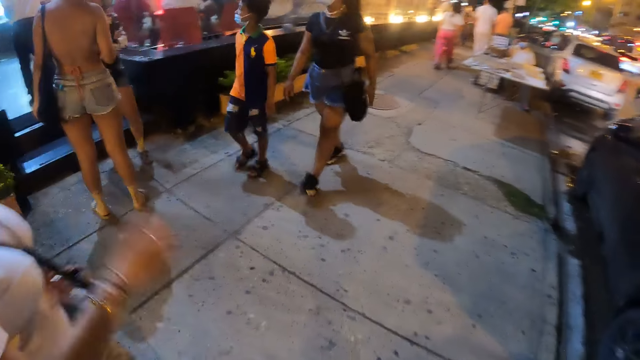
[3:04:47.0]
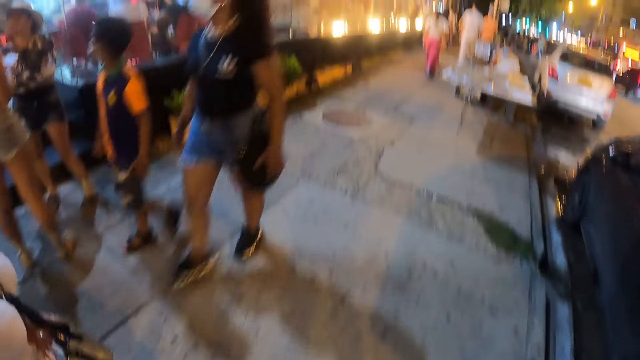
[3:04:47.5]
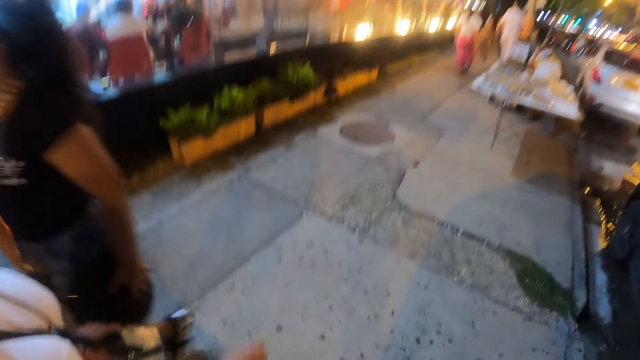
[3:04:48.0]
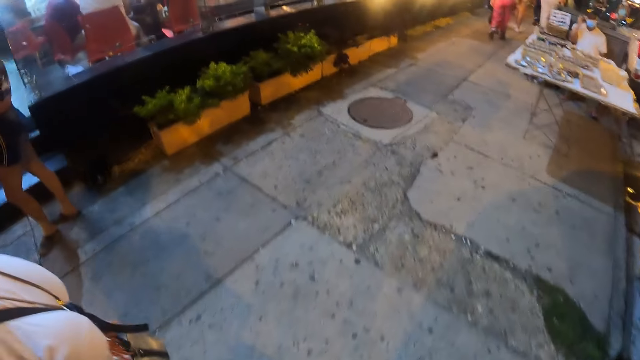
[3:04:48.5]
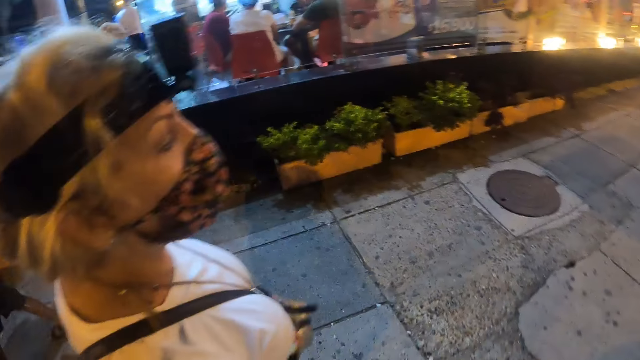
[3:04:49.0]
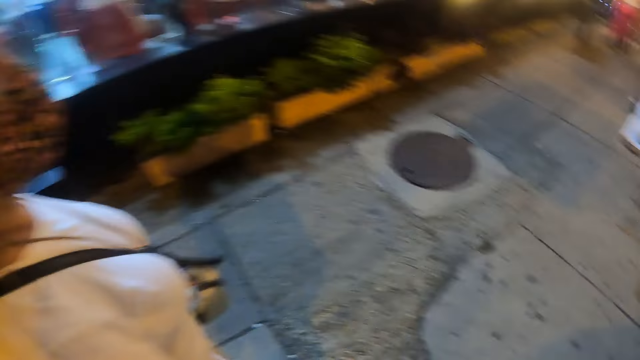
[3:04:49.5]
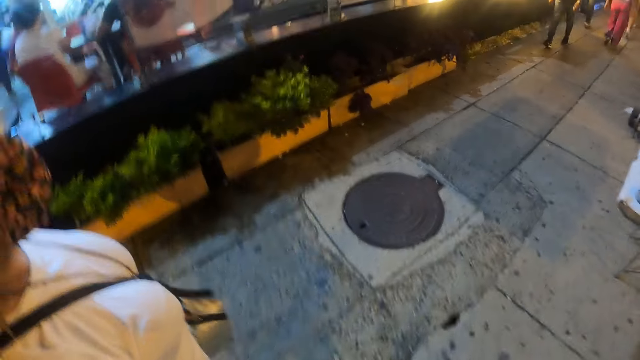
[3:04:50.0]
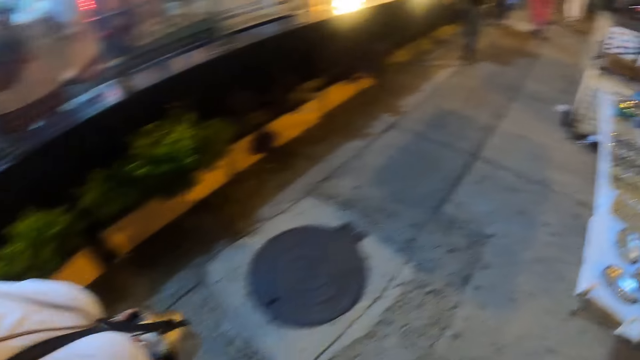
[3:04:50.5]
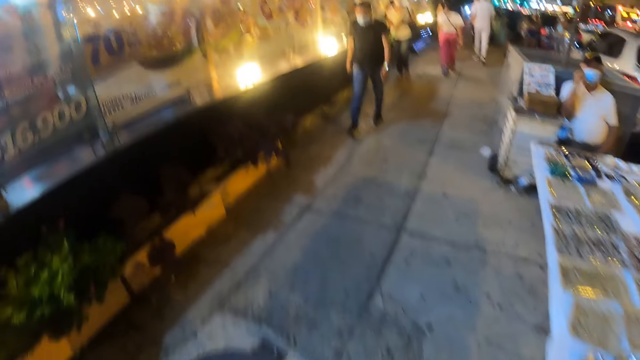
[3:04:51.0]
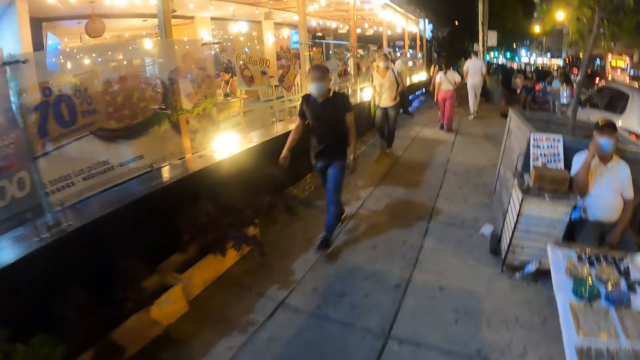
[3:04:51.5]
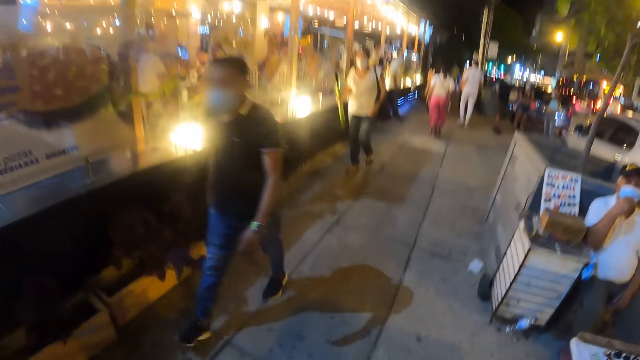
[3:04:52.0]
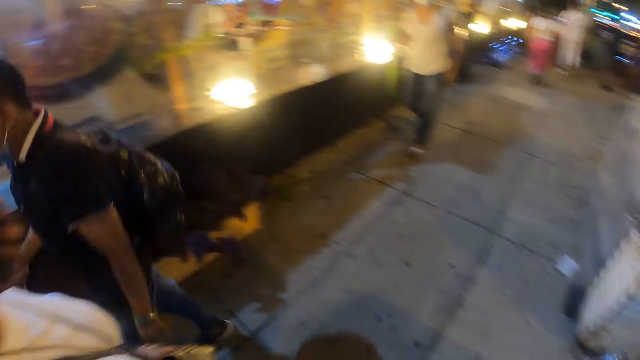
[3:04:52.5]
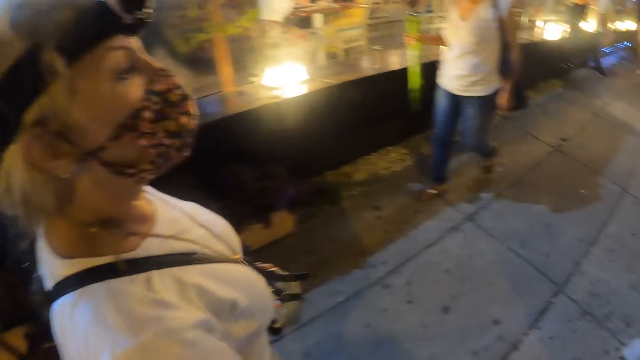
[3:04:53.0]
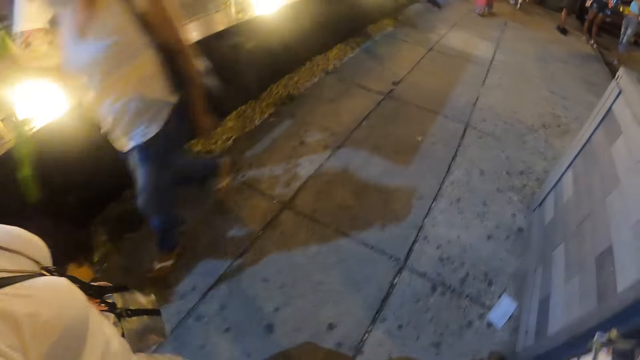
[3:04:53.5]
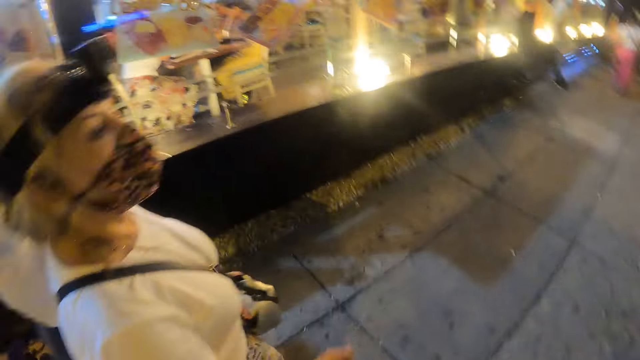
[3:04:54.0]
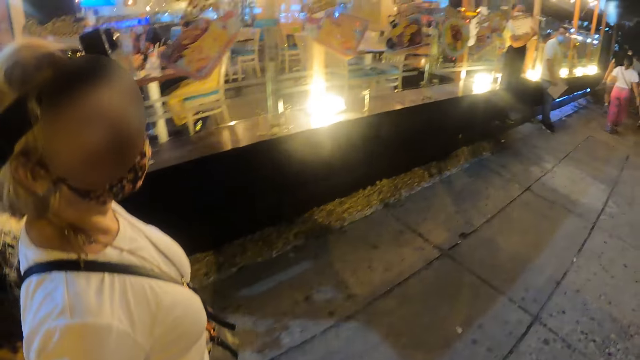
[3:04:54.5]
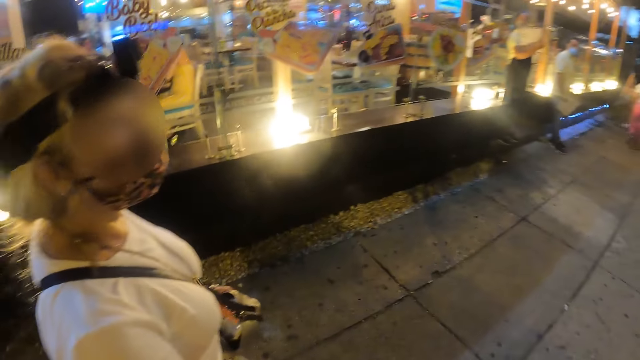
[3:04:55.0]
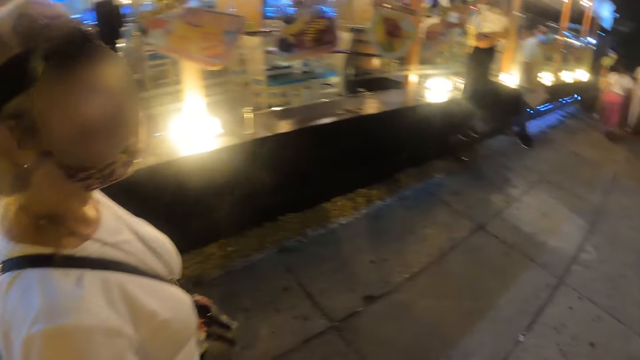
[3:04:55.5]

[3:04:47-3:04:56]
A woman walks on the sidewalk.

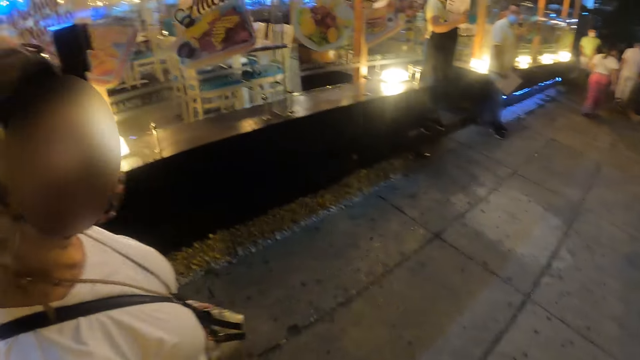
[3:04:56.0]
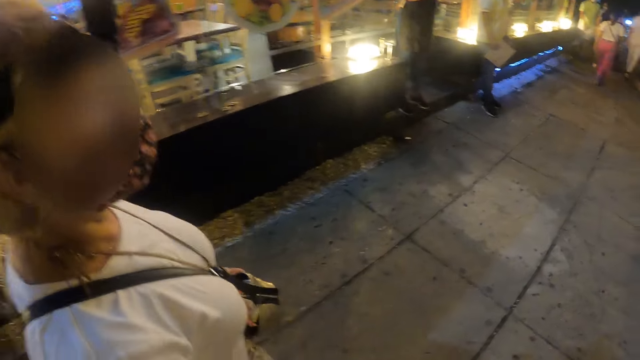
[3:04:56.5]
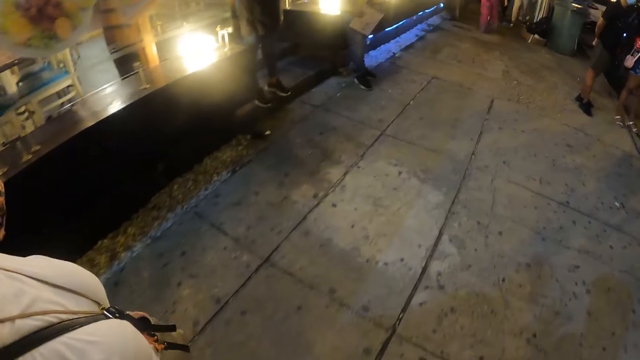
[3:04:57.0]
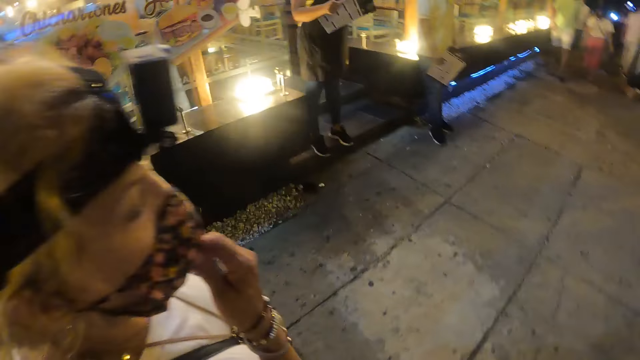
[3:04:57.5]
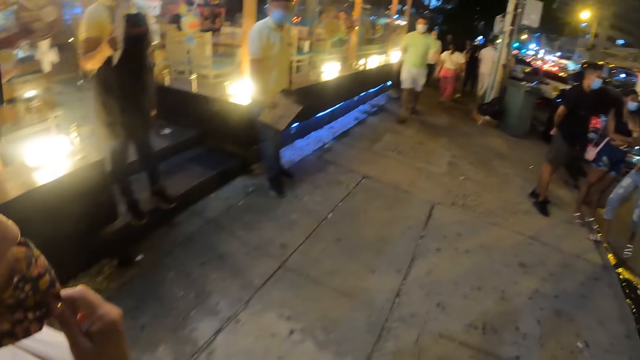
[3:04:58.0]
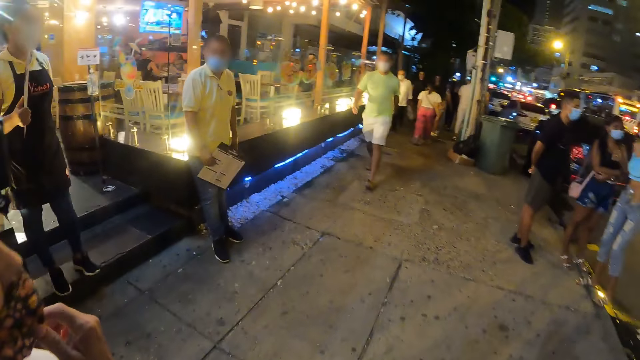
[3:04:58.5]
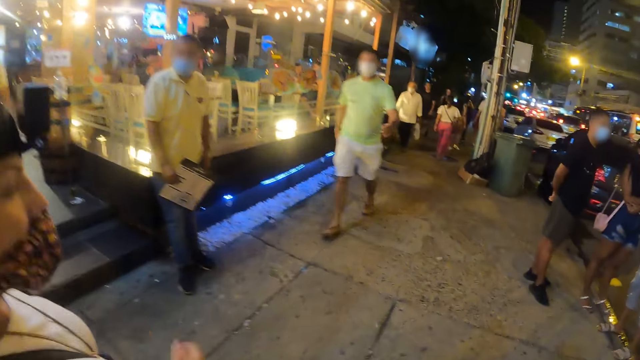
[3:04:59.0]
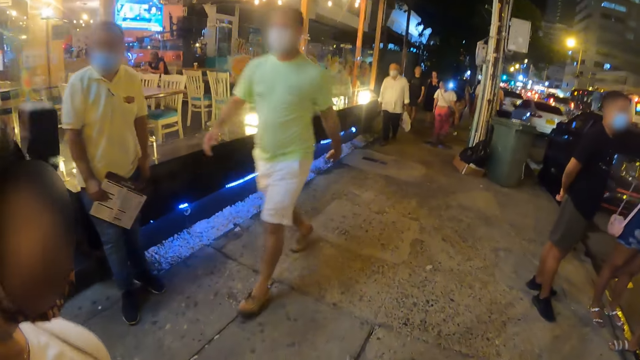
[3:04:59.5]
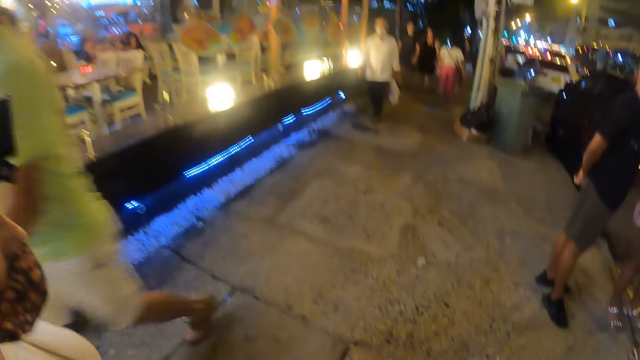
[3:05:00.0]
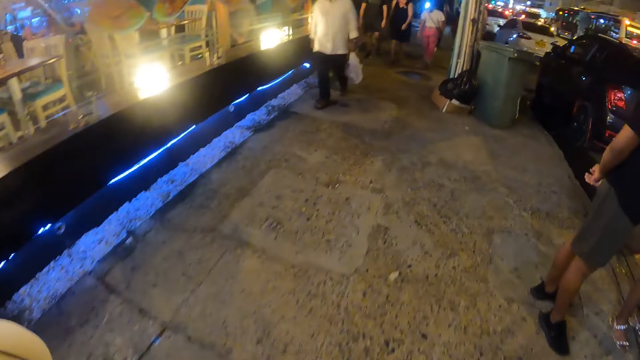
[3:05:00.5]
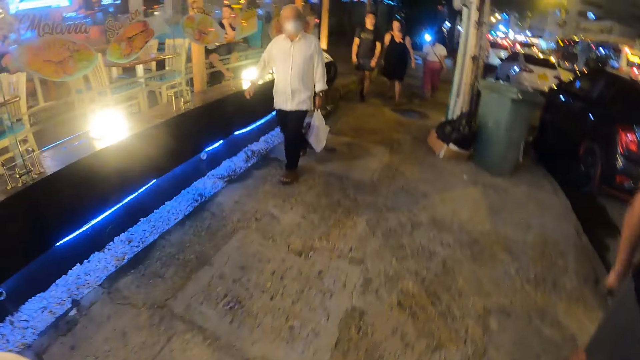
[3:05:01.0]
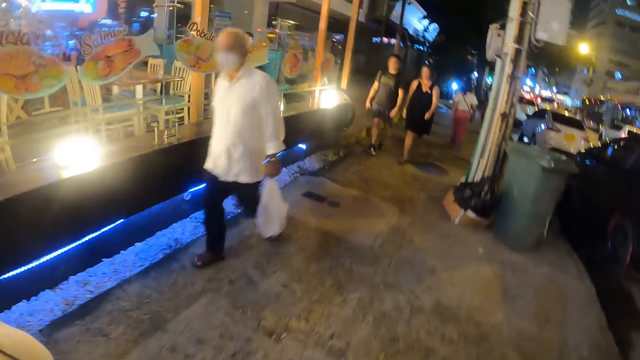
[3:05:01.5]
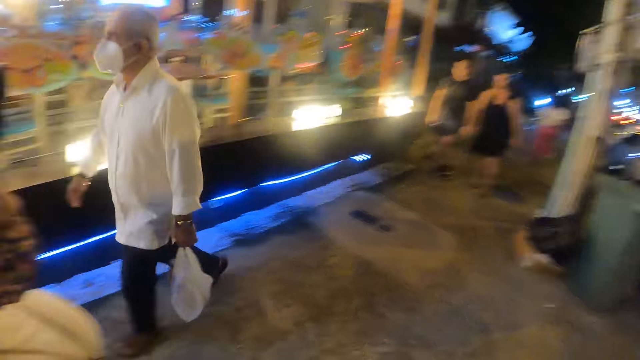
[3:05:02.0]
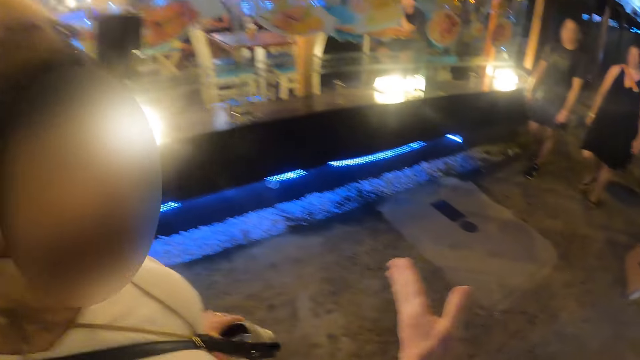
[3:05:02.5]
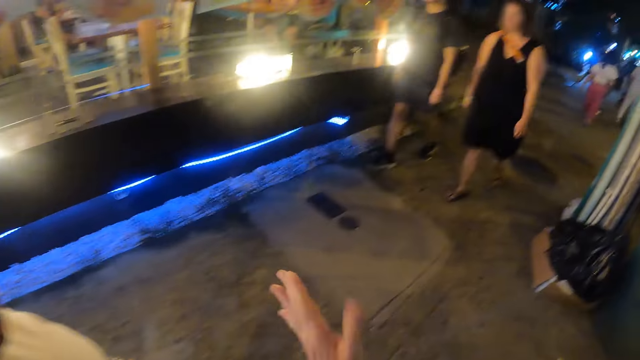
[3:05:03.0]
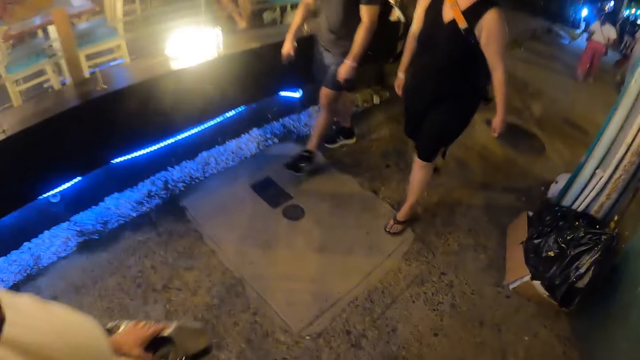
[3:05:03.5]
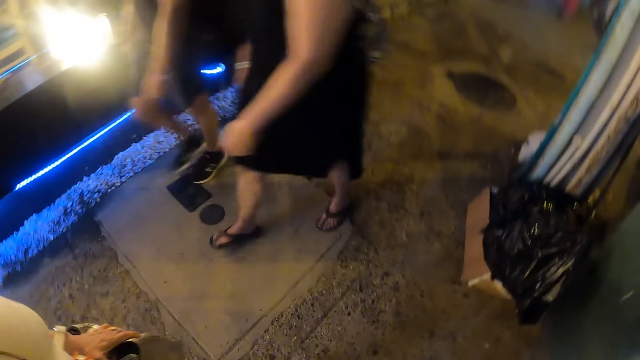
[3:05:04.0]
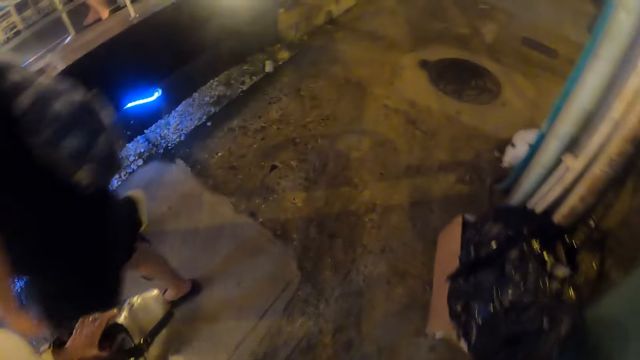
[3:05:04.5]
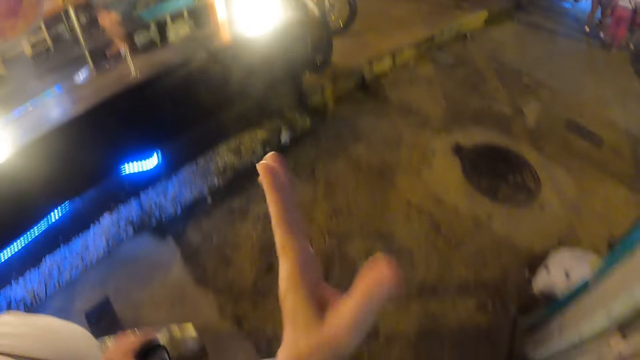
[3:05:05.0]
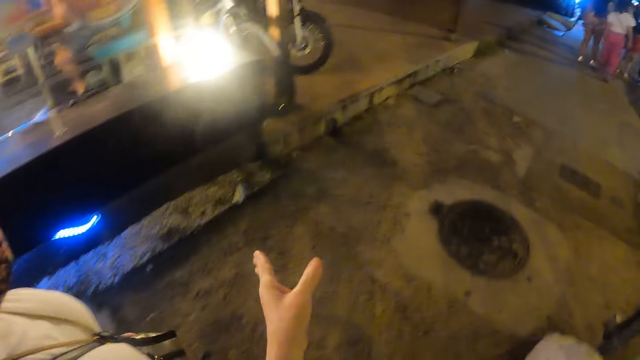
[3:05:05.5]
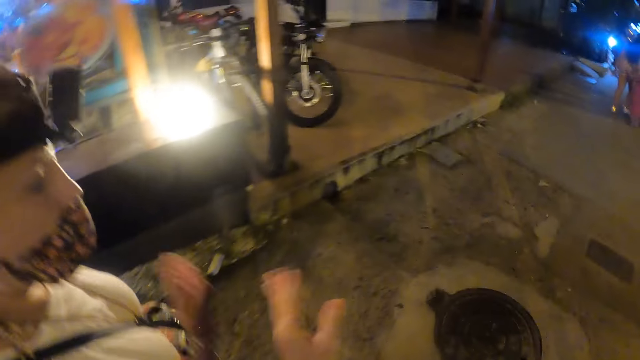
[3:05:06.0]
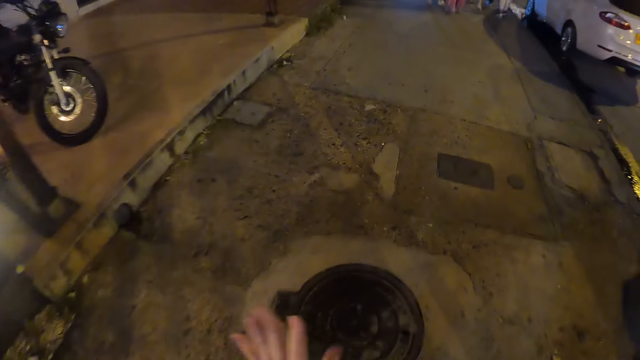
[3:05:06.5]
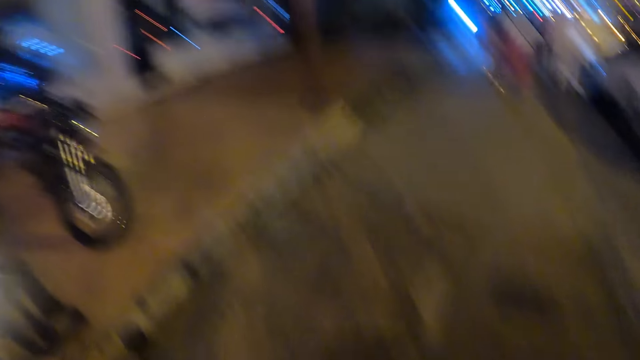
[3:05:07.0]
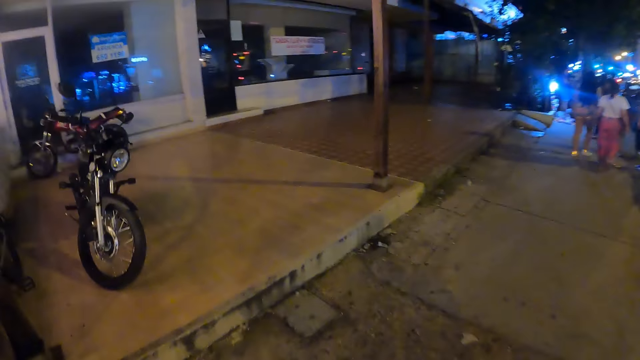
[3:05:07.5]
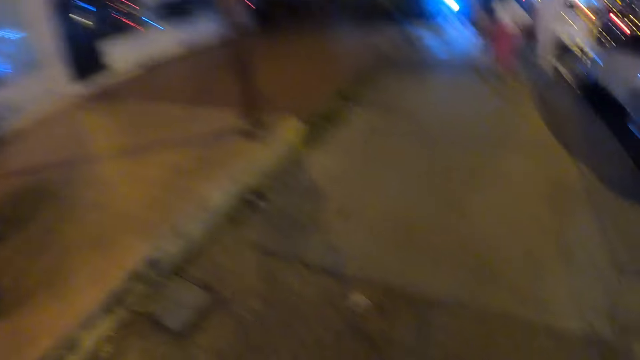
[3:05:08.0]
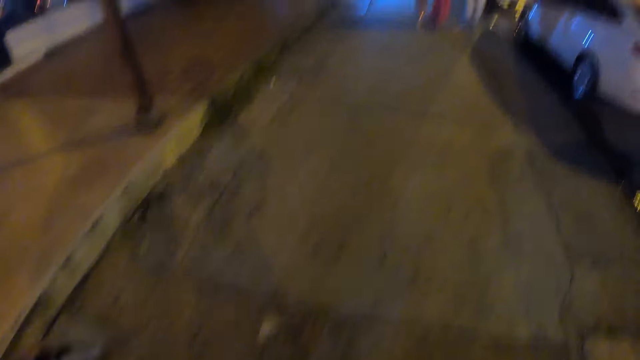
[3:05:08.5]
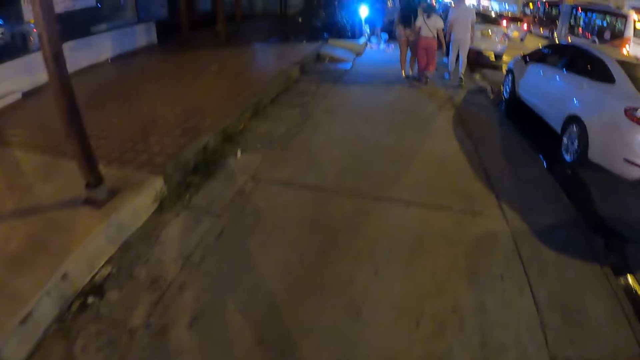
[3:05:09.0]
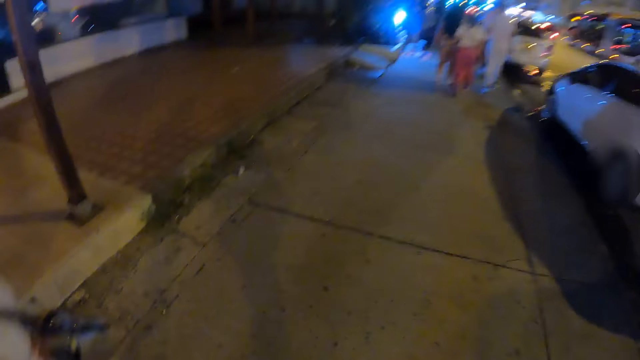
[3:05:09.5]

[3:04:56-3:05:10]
A lady moves her face mask. The lady drops her hand and walks on the sidewalk. The camera wearer interacts with the lady. She stretches her hand. She walks on the sidewalk.
